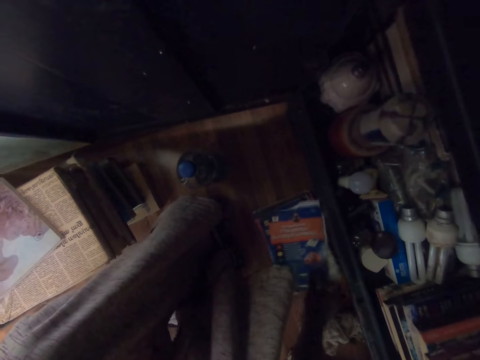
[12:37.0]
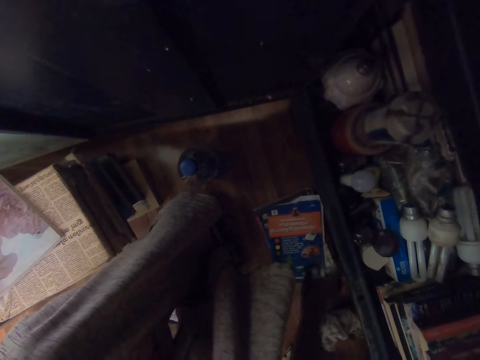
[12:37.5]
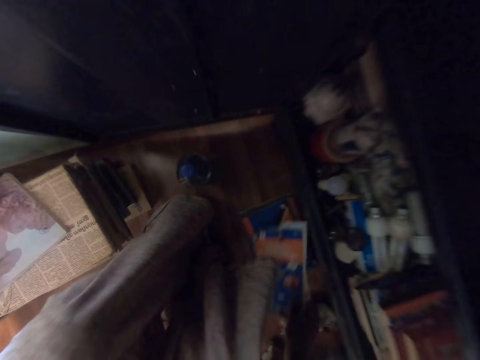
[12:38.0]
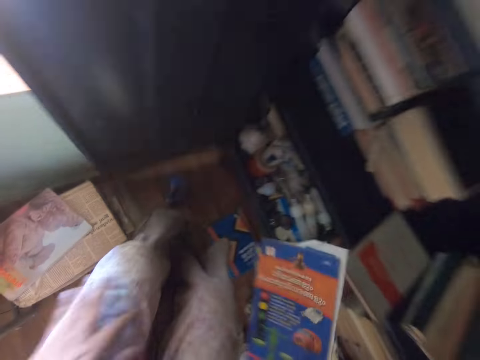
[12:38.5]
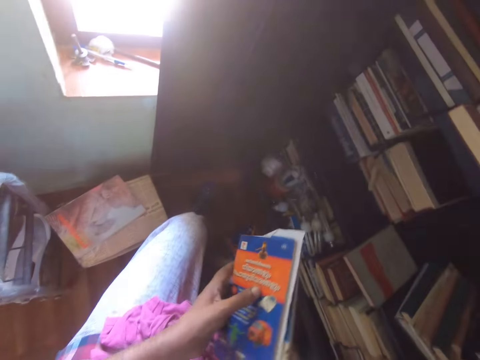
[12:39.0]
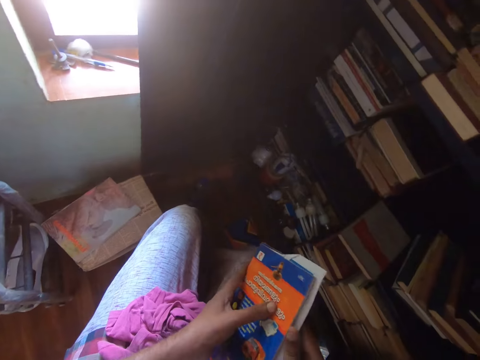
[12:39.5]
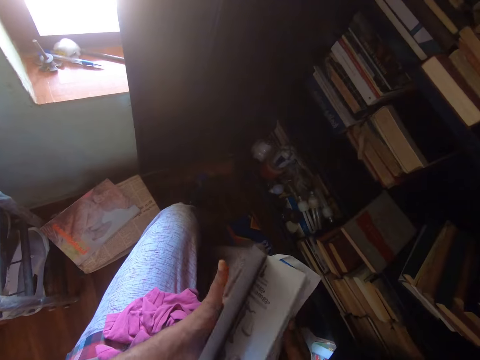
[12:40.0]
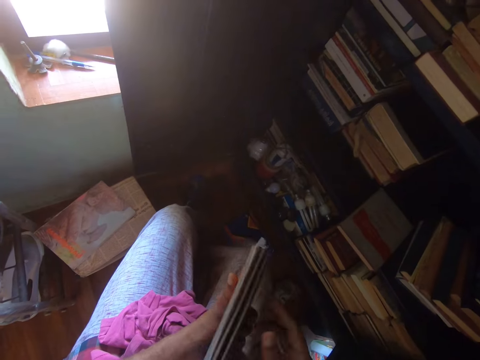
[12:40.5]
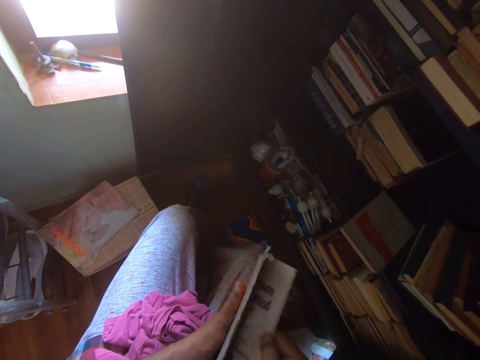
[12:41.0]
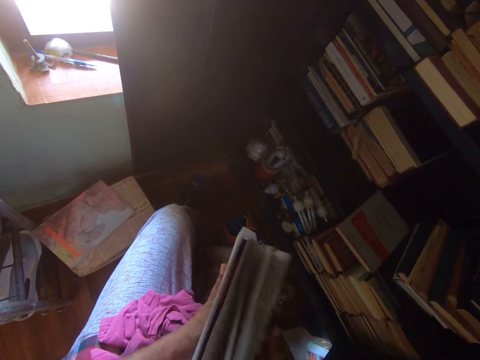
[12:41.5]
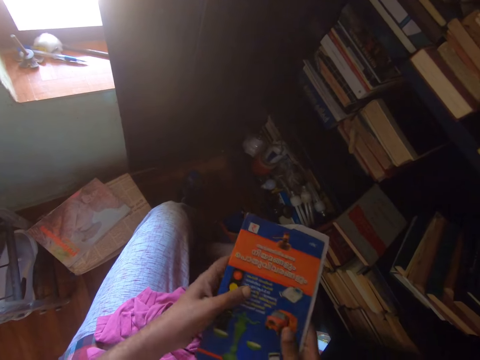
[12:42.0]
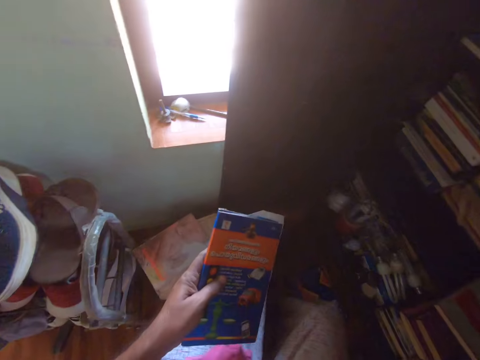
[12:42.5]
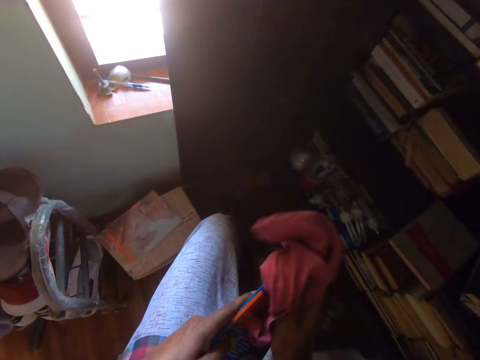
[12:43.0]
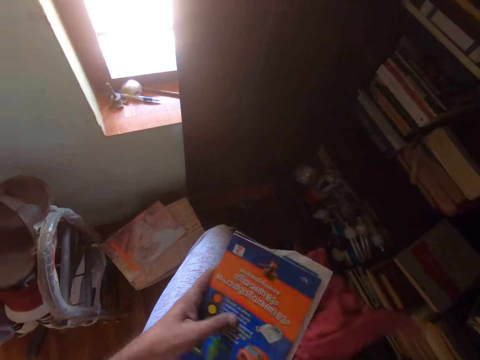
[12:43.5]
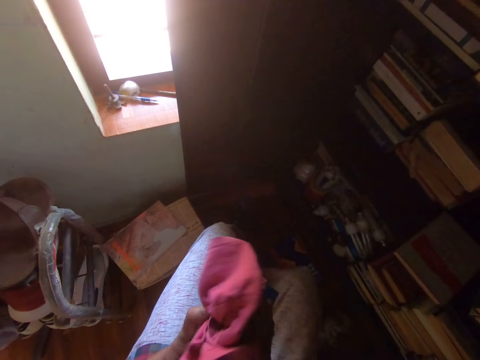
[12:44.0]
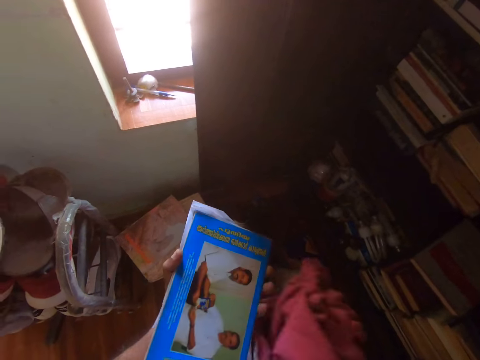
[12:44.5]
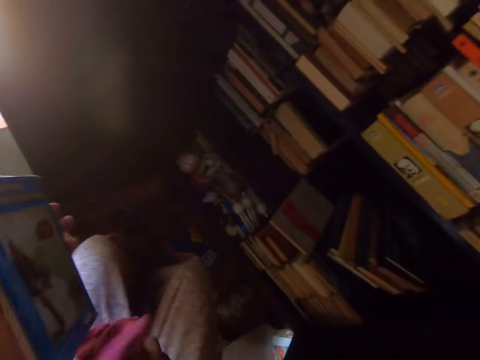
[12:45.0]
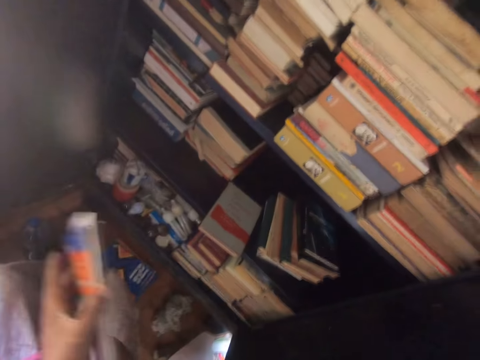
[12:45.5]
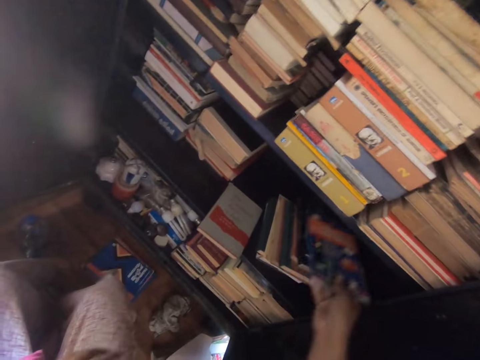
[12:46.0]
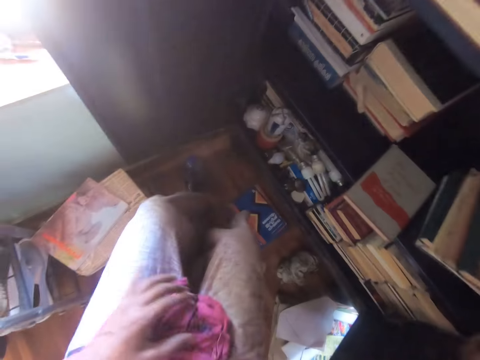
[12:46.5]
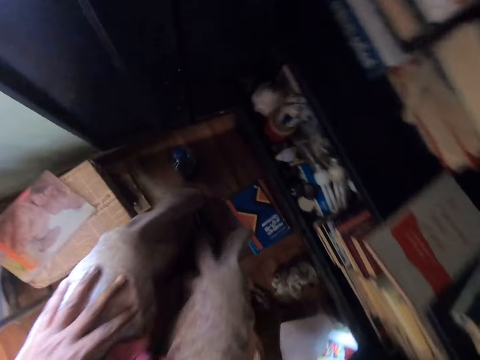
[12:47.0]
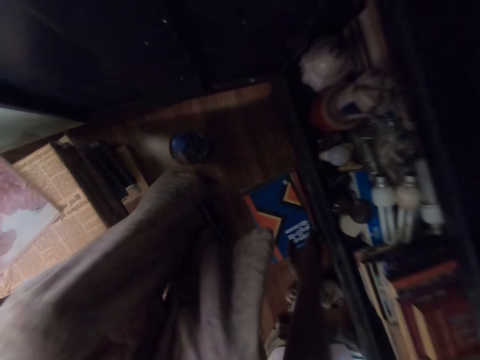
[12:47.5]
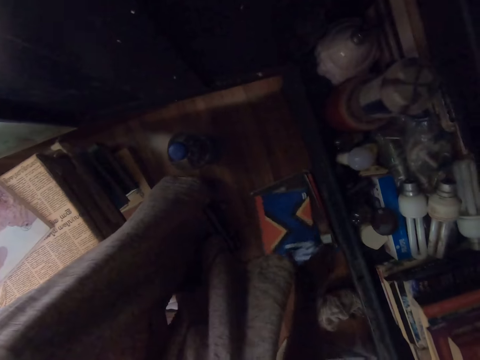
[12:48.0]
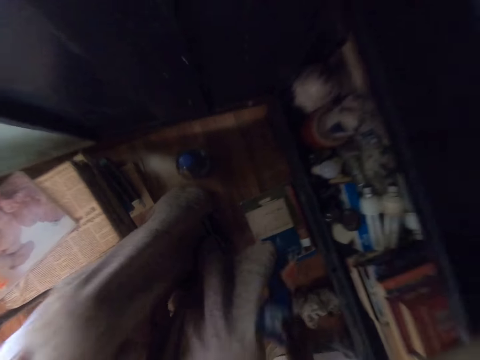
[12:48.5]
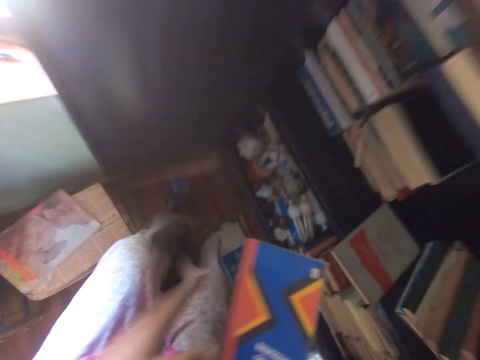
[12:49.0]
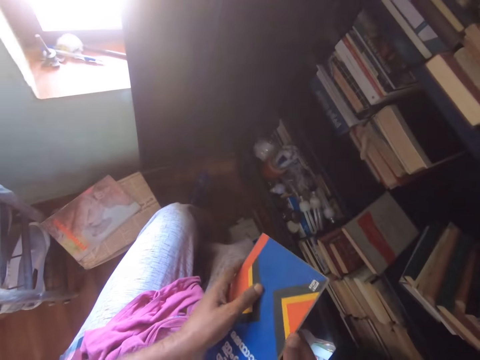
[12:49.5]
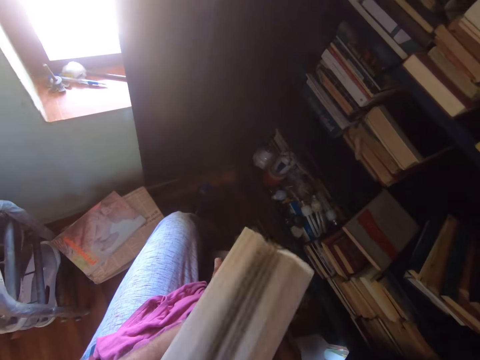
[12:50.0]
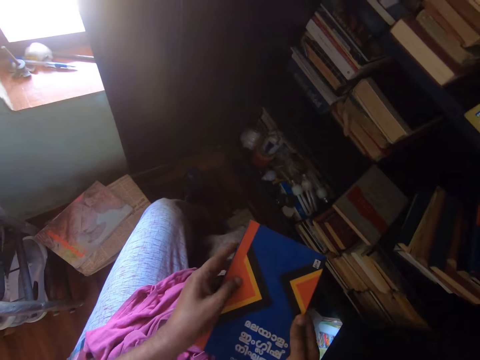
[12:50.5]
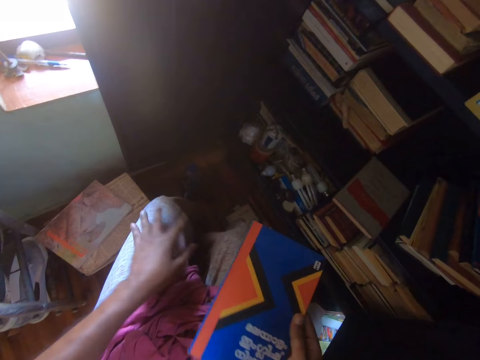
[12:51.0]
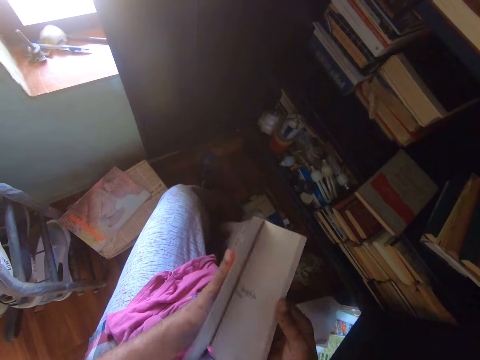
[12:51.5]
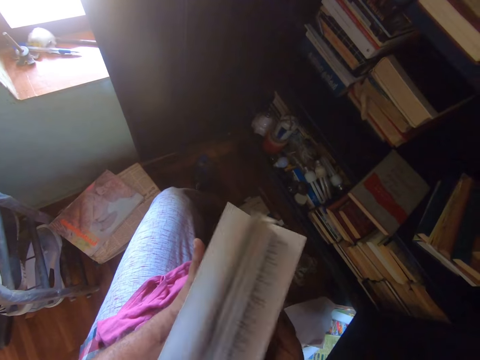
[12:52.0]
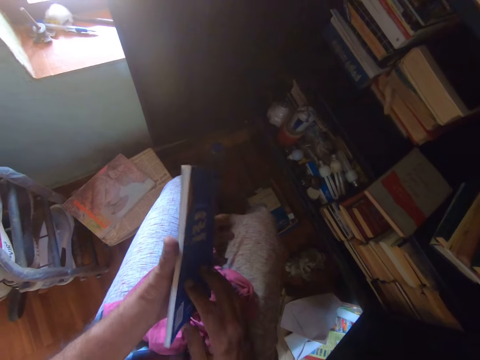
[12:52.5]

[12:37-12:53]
The camera wearer peruses a book. They open the book. They pick a hand towel. They wipe the book with a cloth. They put the hand towel on the thighs. They put the books on the shelf. They take a book. They open the book. They peruse the book.

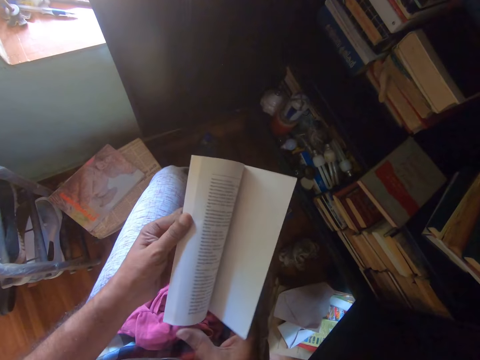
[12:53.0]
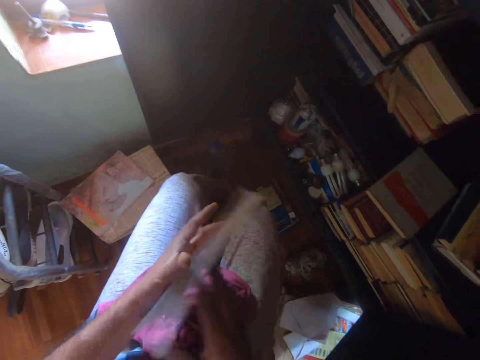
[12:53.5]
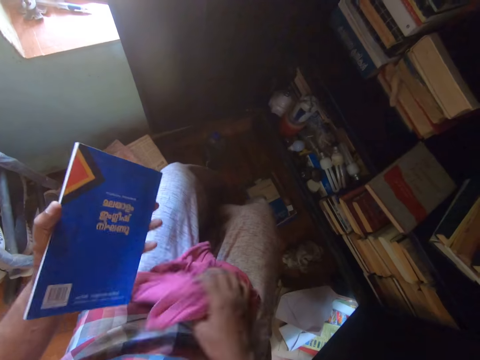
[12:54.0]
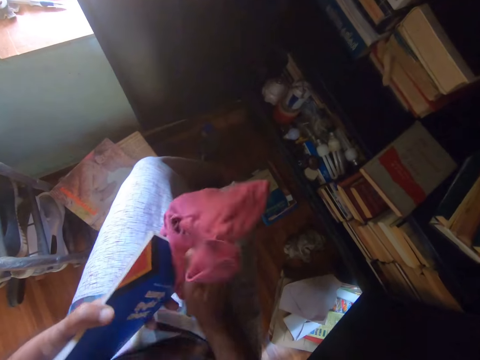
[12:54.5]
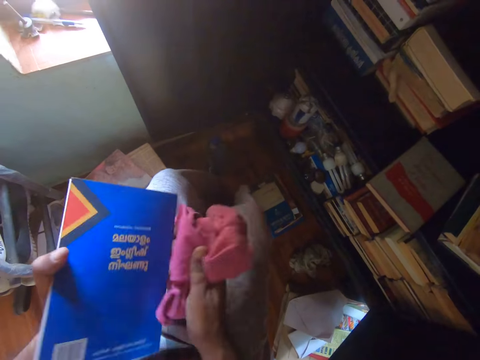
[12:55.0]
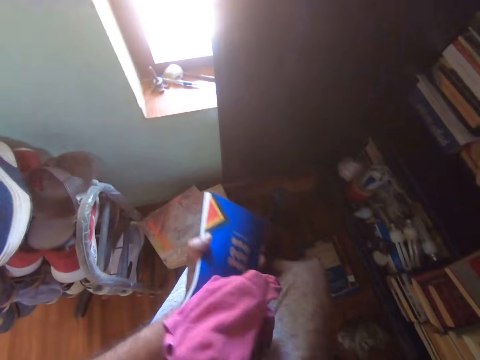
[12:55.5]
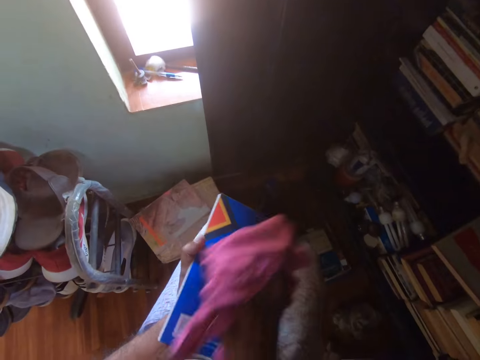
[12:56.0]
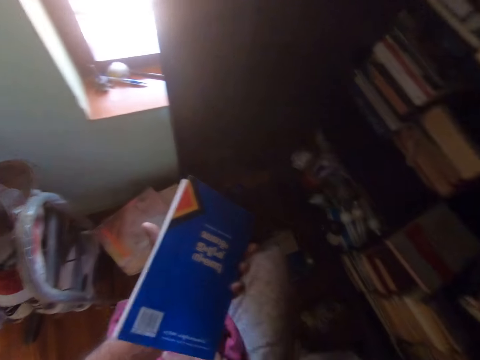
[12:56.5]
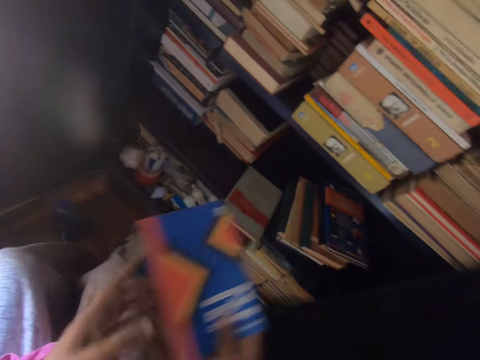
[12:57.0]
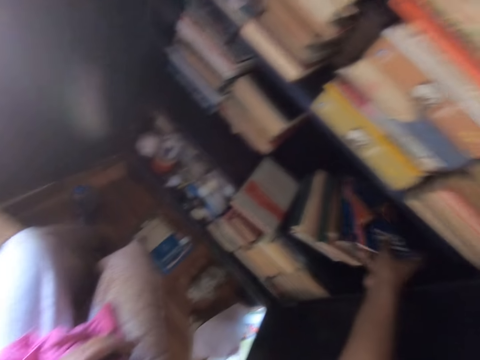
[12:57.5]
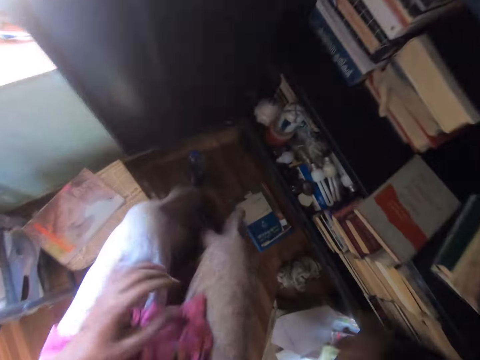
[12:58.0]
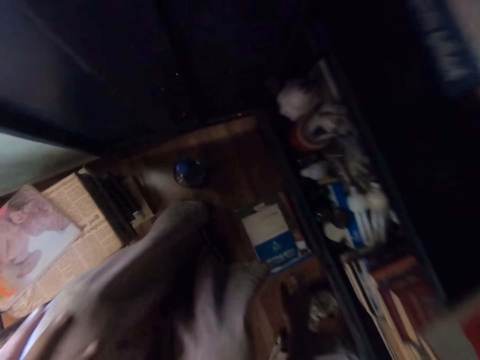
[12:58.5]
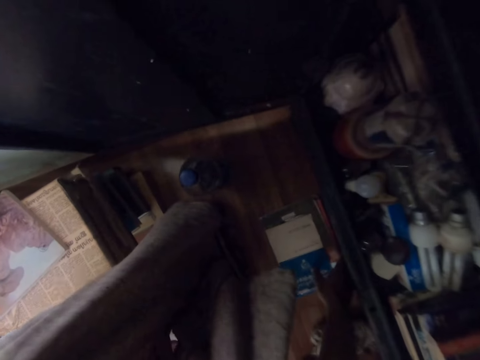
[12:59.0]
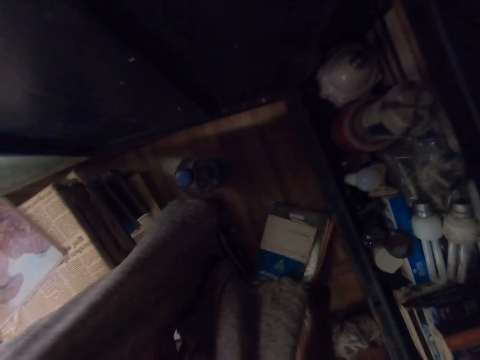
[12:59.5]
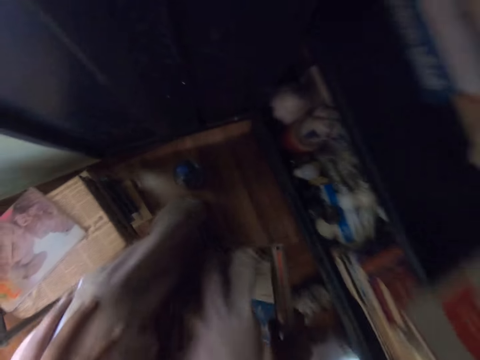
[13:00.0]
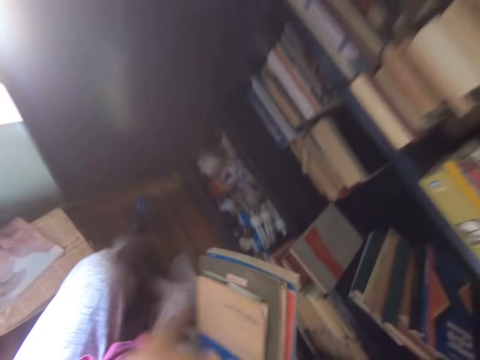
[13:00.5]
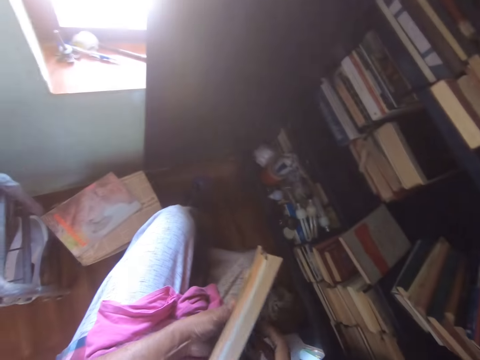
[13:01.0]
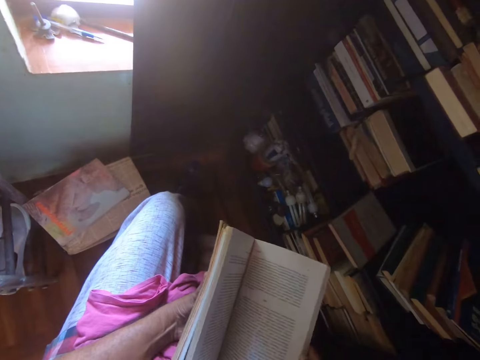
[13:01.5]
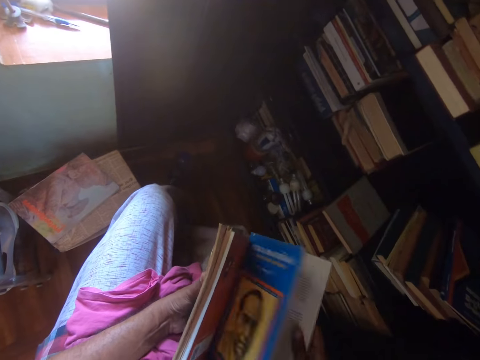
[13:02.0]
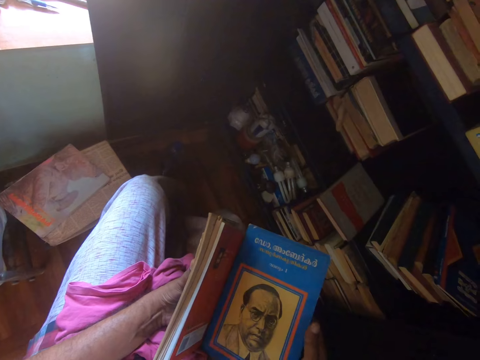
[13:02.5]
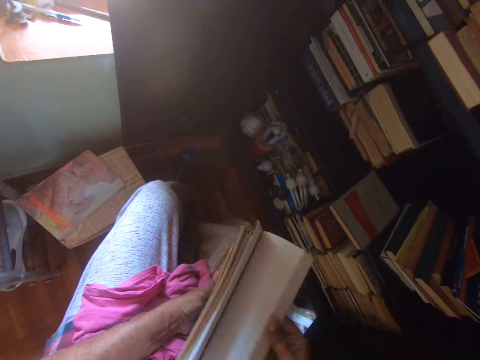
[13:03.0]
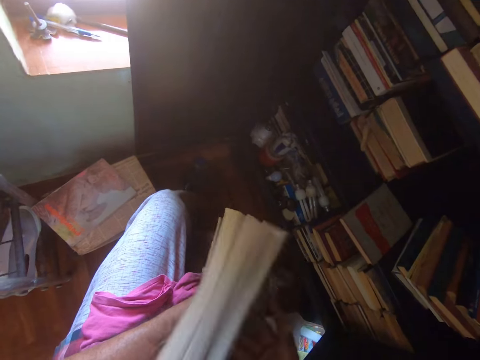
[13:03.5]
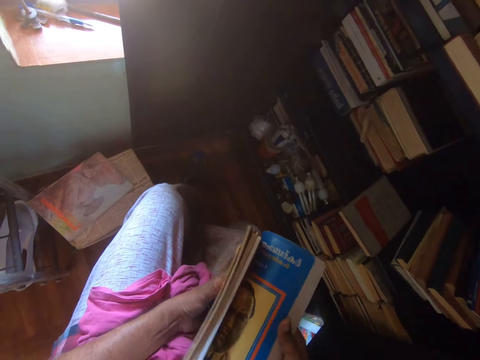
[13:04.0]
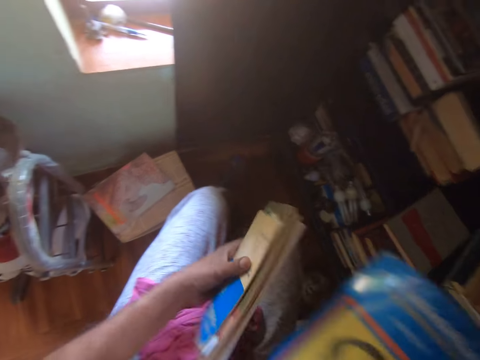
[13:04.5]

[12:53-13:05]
The camera wearer picks a hand towel. They wipe the book with a cloth. They put the hand towel on the thighs. They put the books on the shelf. They take a book. They peruse the book. They open the book.
